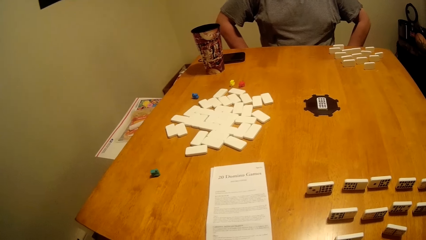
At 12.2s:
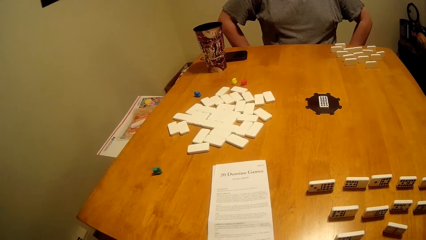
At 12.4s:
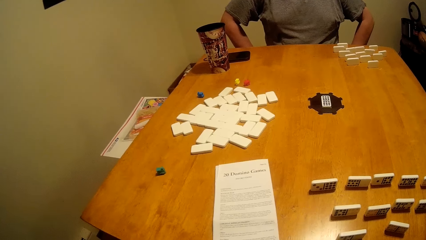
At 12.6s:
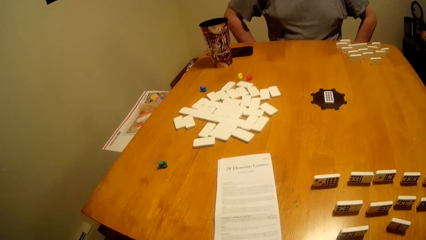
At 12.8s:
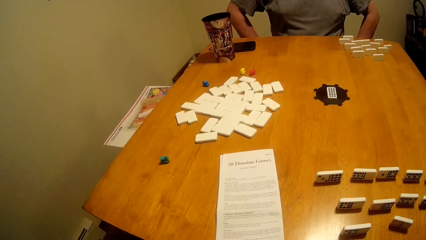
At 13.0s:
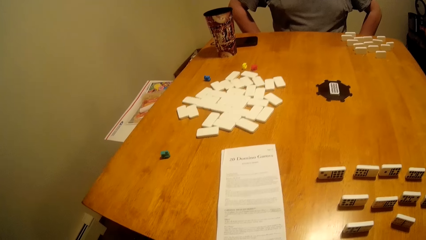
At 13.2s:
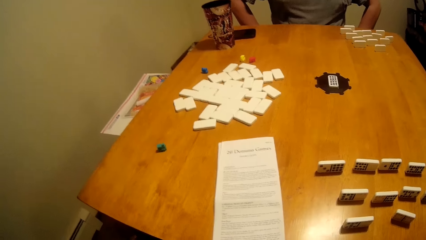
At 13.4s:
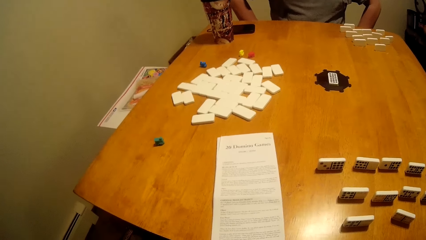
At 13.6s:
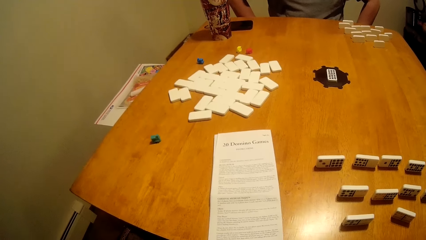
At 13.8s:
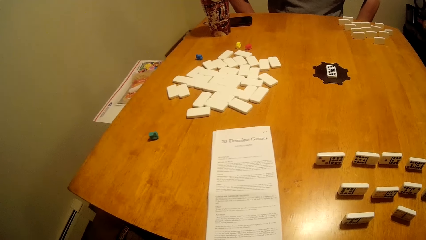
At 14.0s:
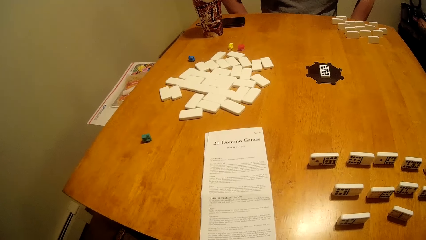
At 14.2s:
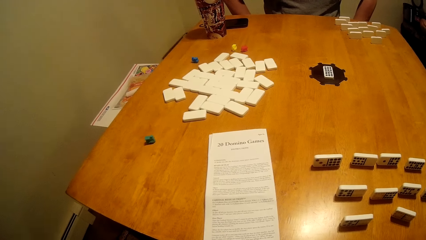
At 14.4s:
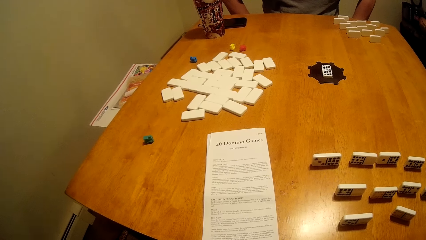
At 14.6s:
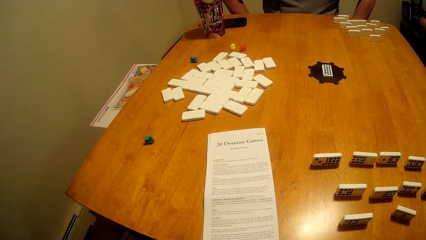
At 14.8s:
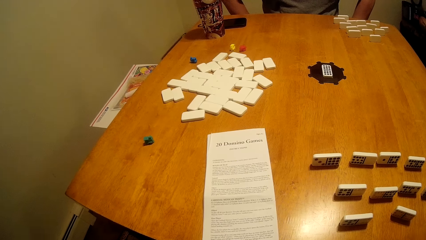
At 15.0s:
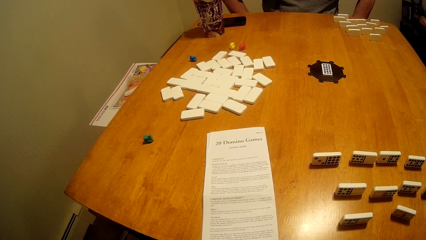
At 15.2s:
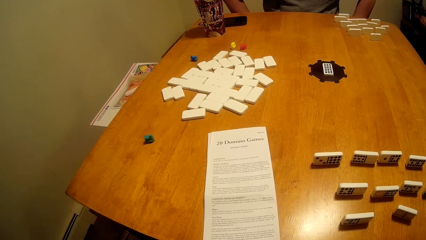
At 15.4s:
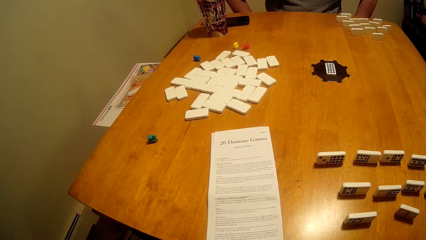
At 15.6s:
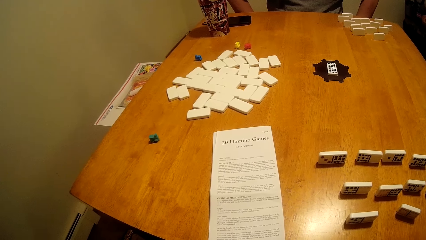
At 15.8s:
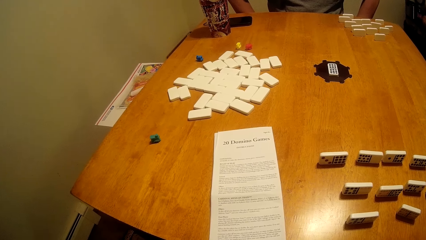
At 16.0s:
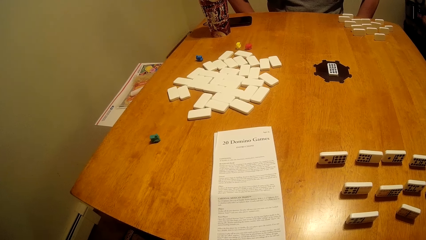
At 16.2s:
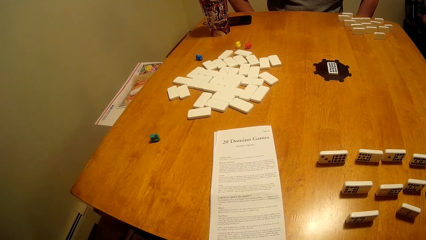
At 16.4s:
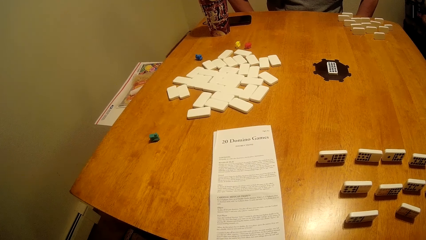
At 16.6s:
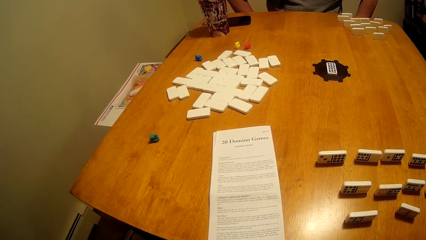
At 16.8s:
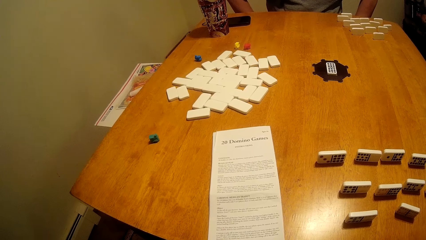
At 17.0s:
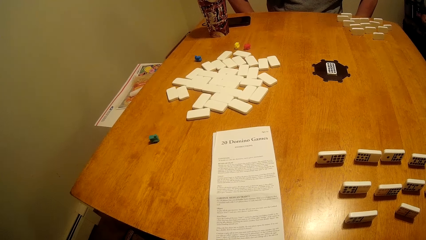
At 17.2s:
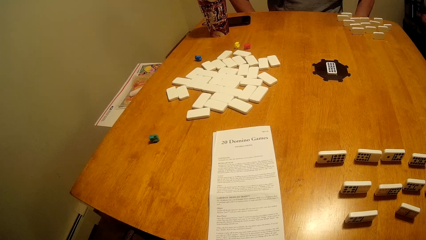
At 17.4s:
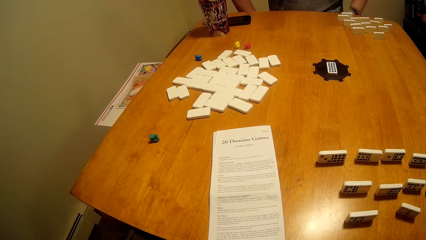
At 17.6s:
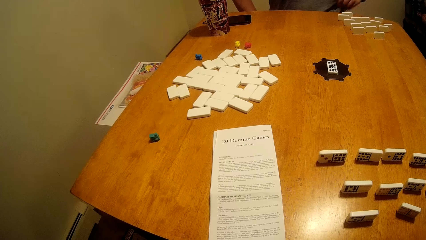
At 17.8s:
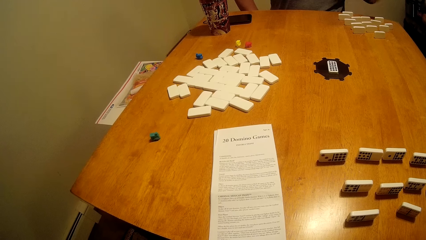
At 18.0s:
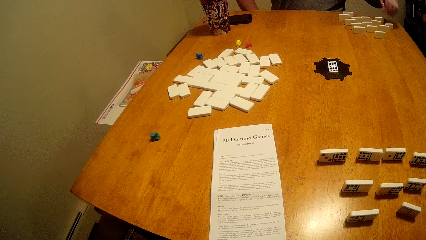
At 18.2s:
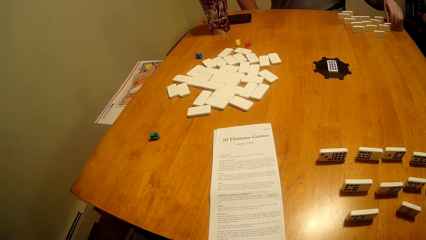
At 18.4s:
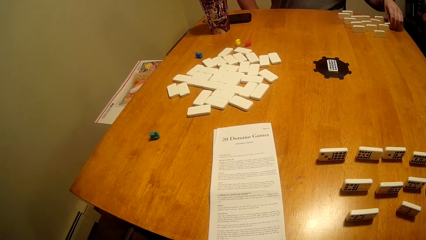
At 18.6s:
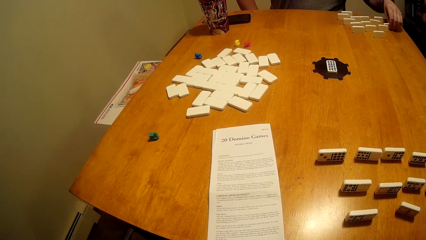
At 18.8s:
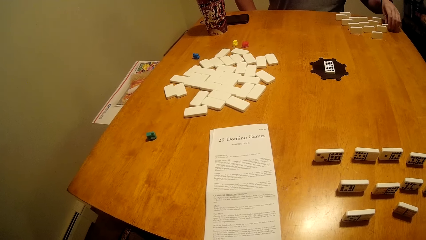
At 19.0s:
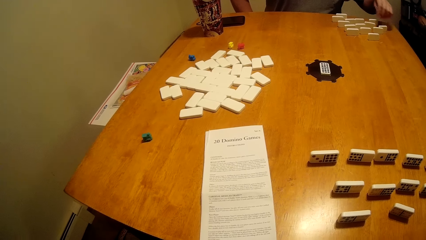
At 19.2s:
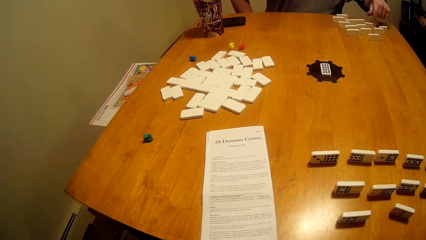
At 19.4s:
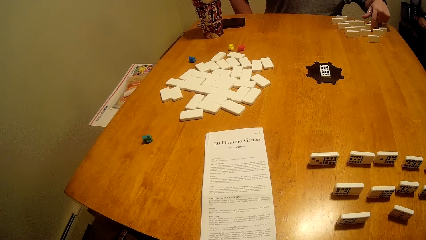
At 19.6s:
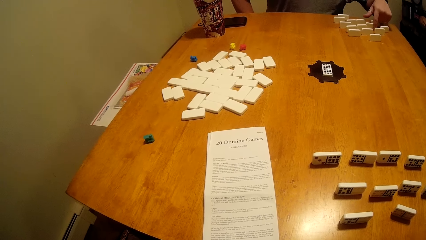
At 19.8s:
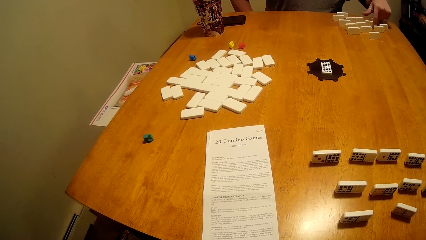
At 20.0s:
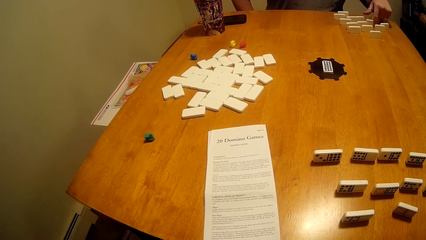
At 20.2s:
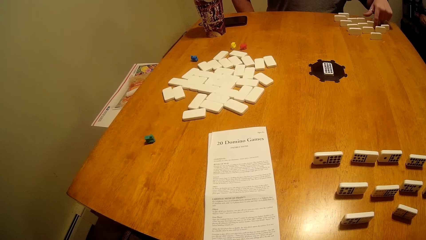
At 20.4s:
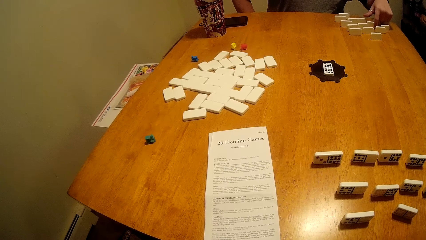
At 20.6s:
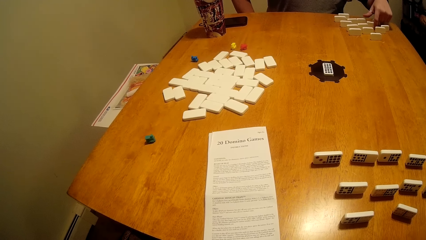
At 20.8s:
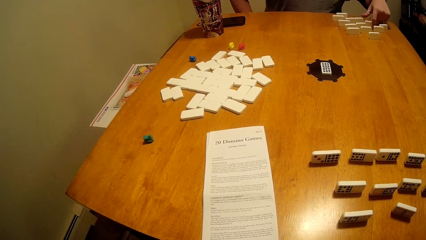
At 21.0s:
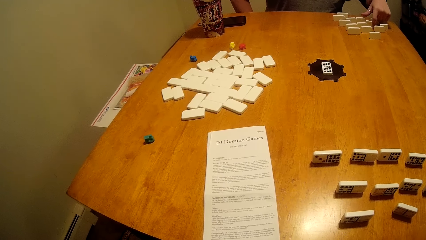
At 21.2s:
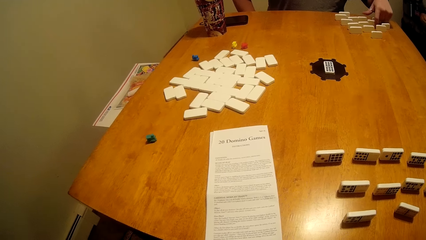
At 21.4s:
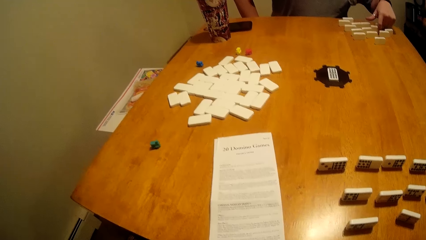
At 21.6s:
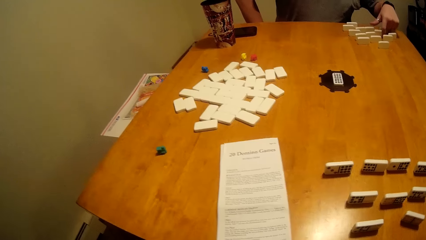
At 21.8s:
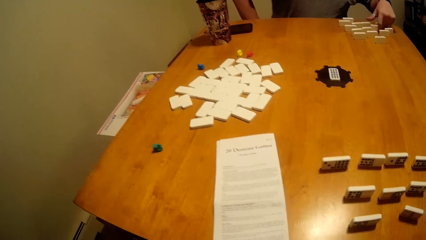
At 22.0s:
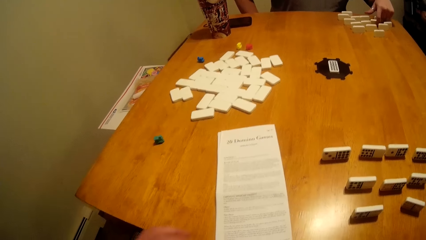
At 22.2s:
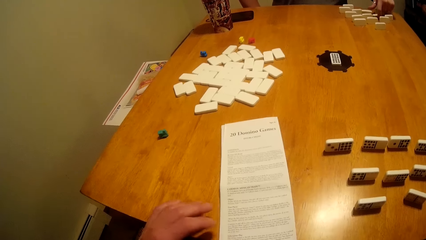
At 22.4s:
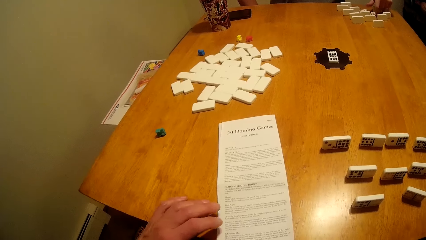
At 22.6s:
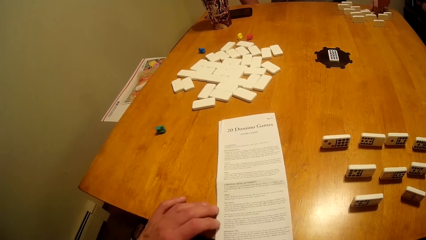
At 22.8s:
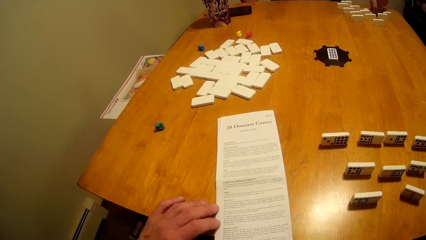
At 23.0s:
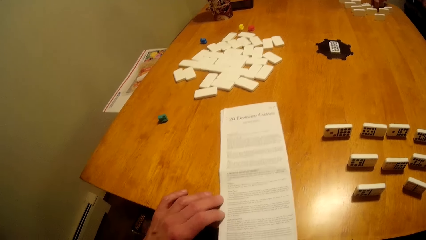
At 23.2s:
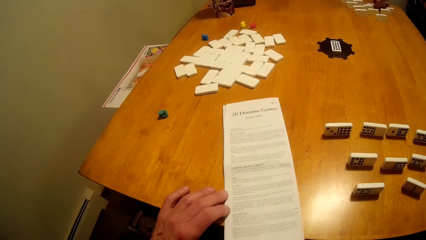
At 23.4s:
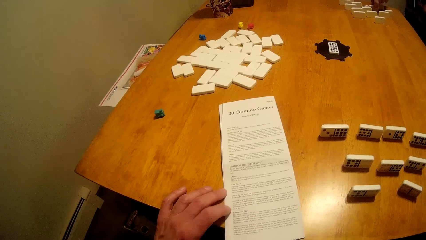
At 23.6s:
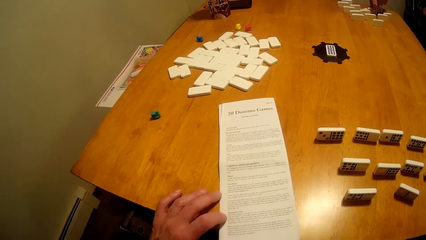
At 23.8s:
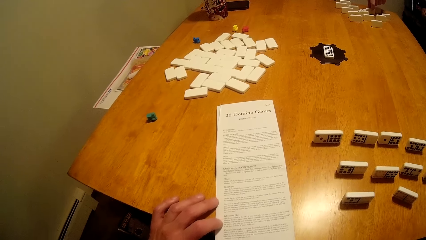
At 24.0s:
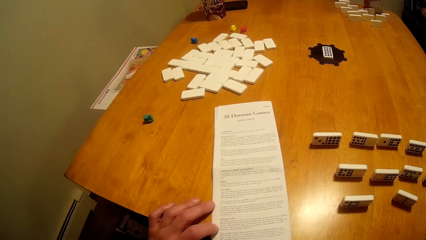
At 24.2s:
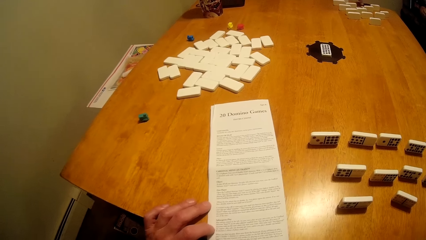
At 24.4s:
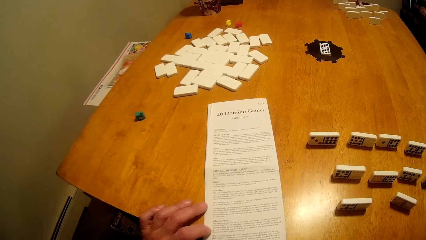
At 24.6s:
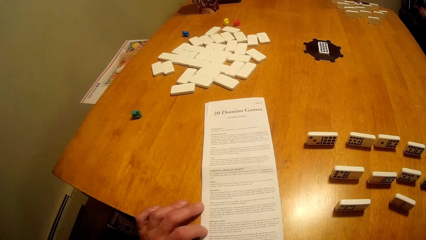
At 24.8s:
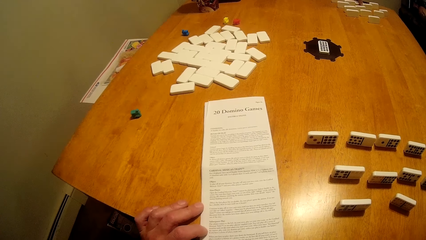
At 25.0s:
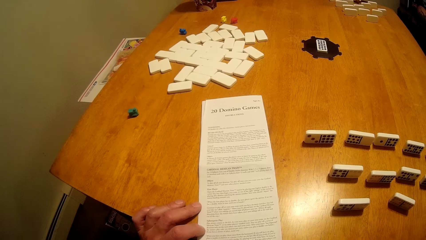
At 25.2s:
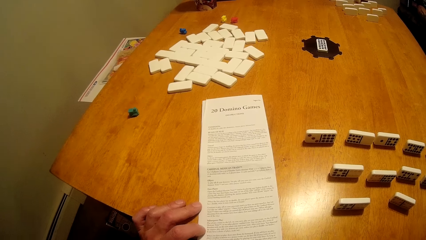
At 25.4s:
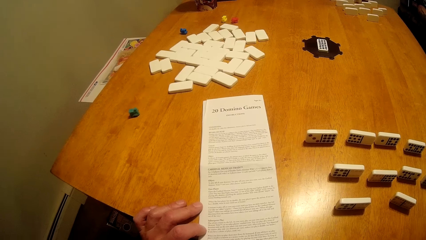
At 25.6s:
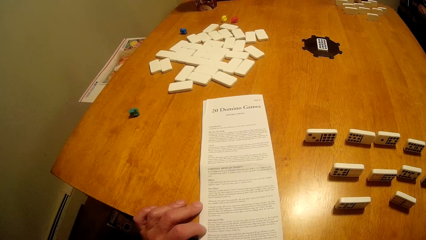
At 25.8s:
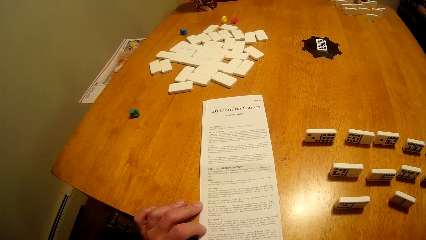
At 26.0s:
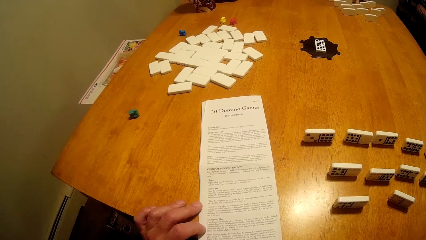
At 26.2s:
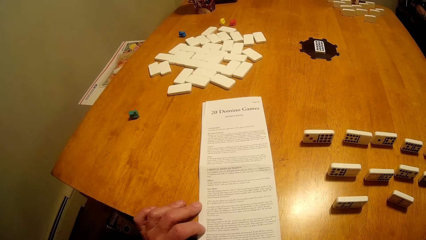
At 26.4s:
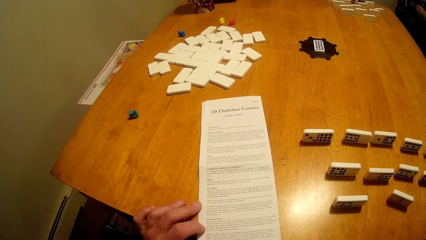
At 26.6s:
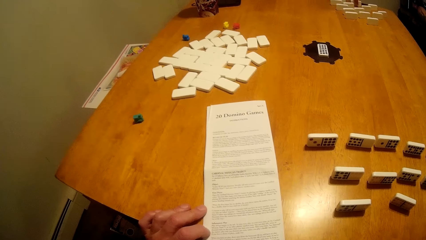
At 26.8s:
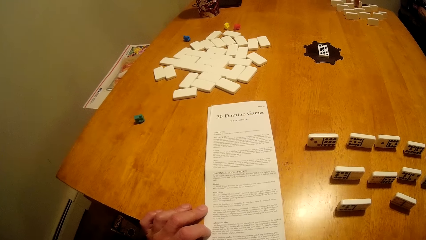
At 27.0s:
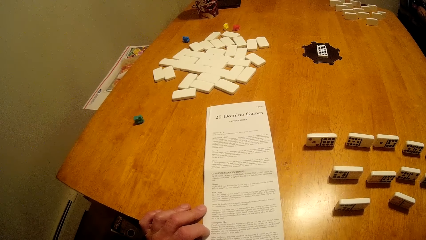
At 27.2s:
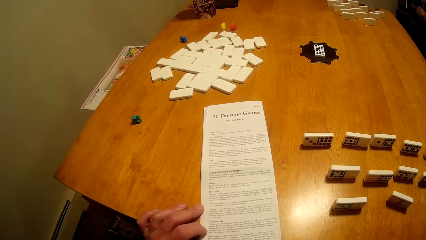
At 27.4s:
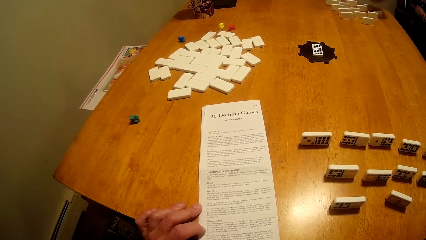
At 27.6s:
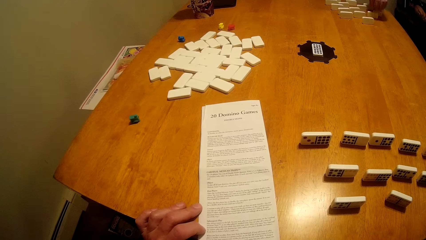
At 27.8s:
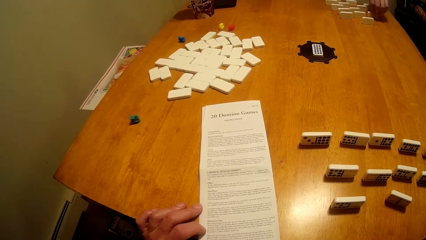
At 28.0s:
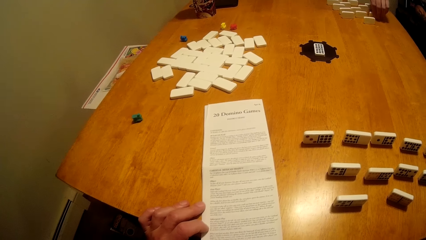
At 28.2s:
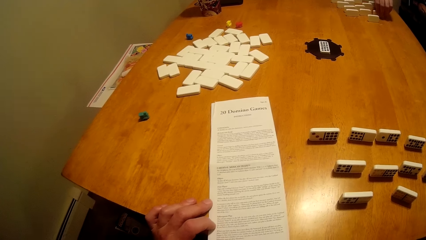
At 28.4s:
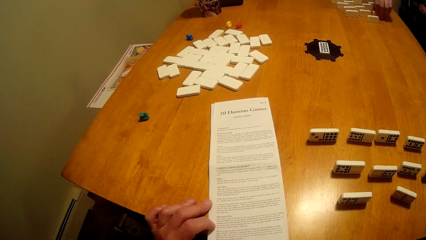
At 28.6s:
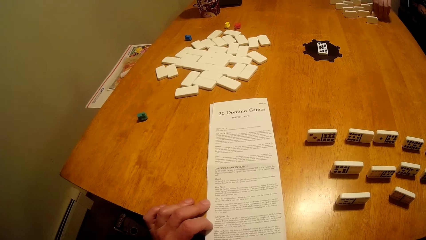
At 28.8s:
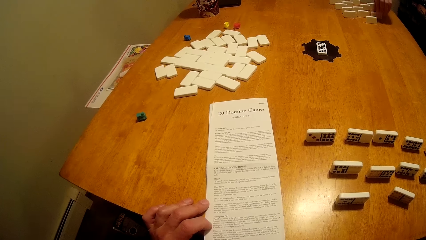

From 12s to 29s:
The camera wearer reads the game manual. They touch the manual.
